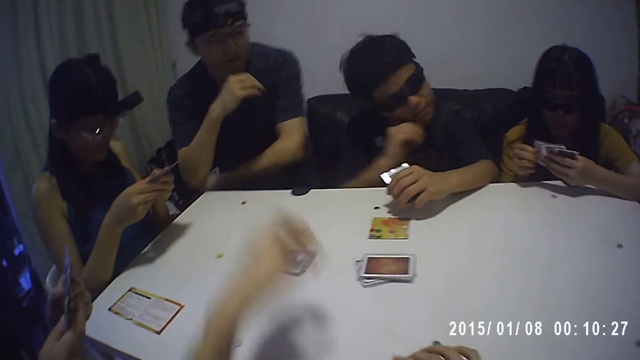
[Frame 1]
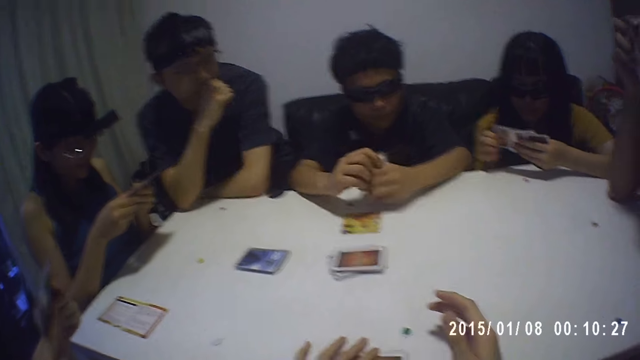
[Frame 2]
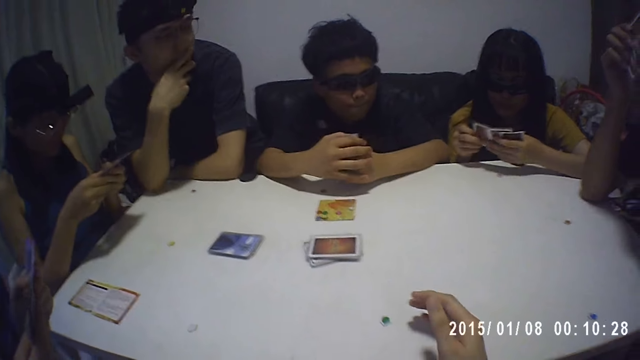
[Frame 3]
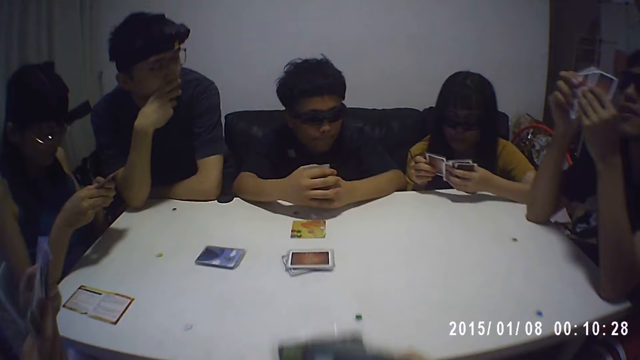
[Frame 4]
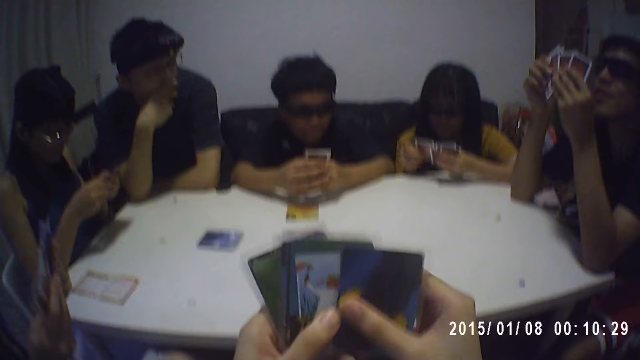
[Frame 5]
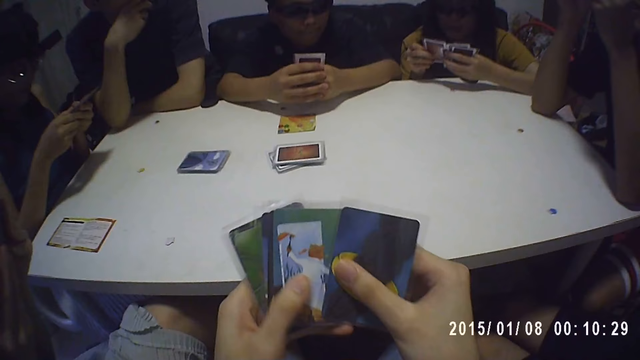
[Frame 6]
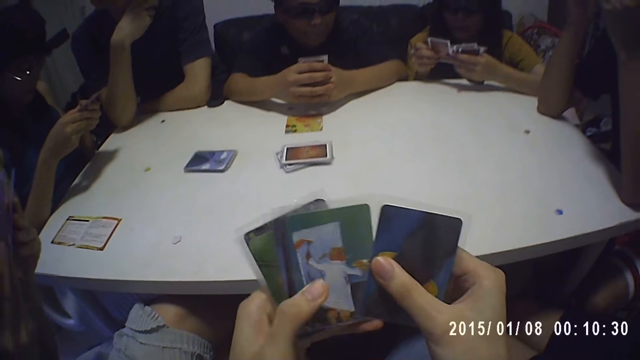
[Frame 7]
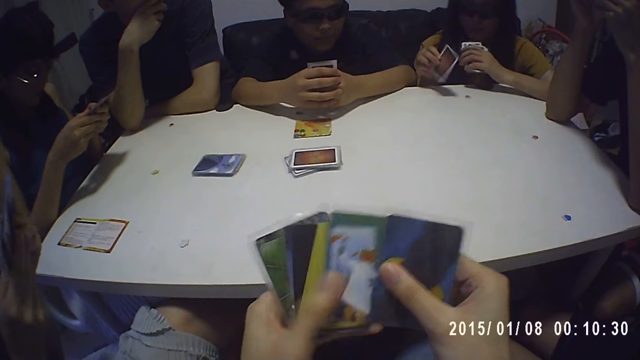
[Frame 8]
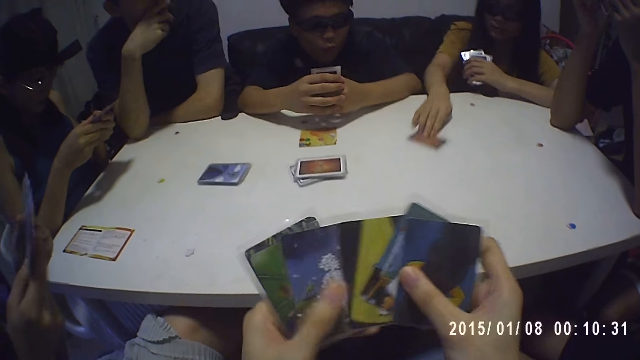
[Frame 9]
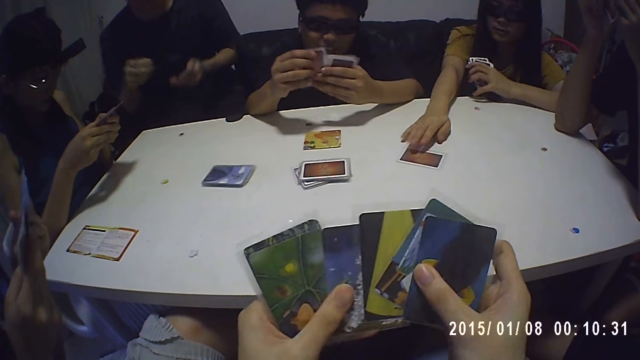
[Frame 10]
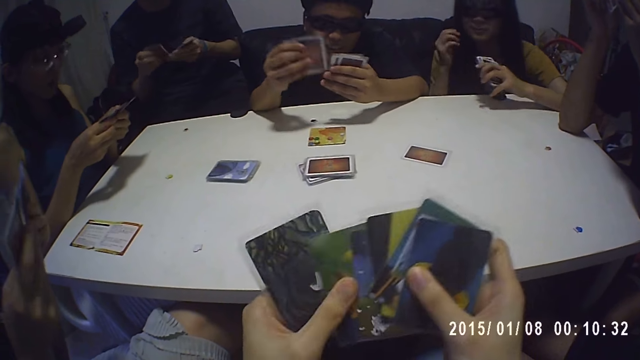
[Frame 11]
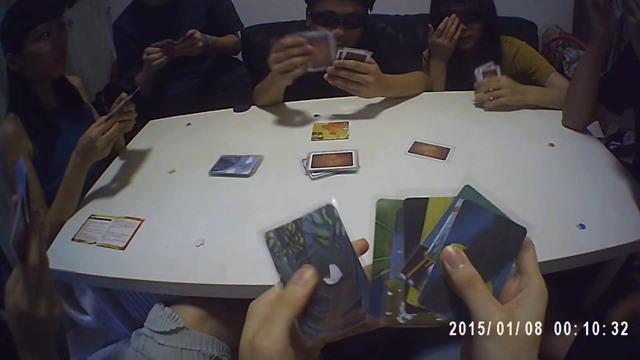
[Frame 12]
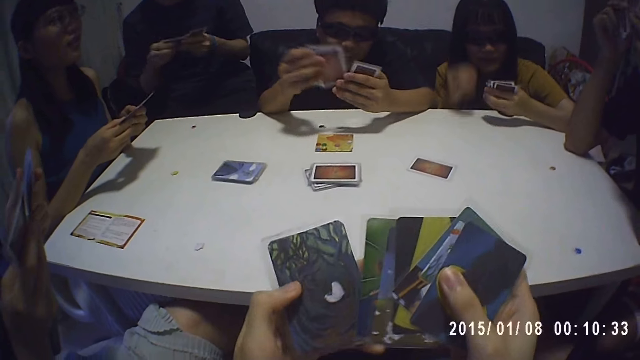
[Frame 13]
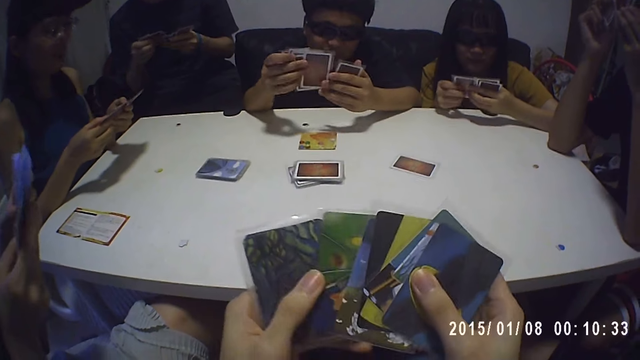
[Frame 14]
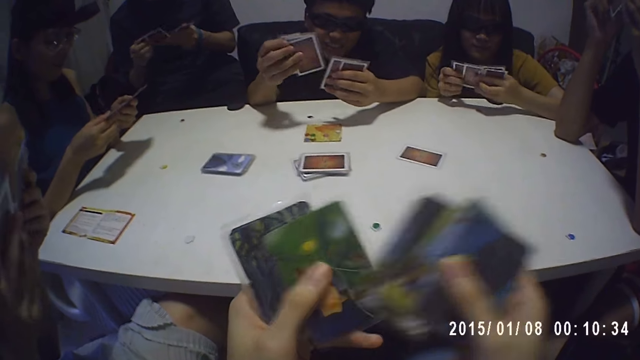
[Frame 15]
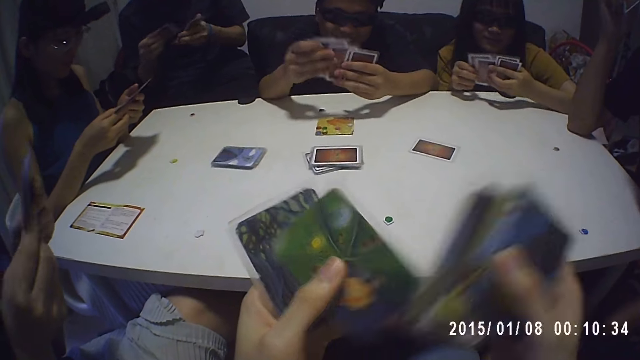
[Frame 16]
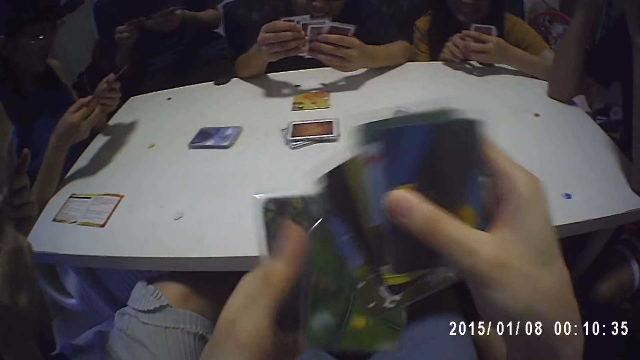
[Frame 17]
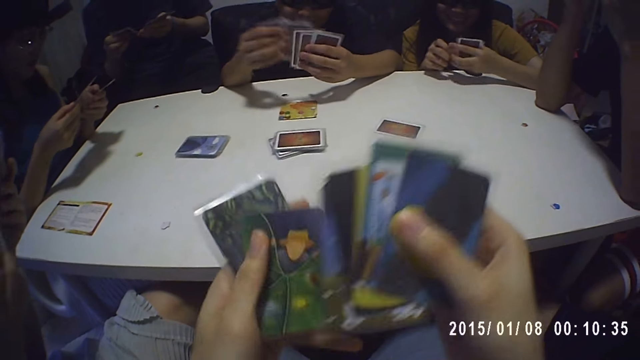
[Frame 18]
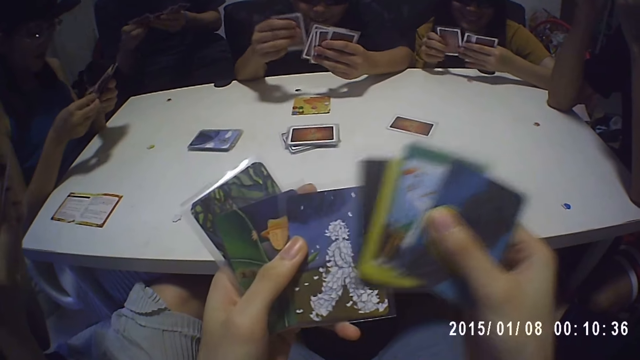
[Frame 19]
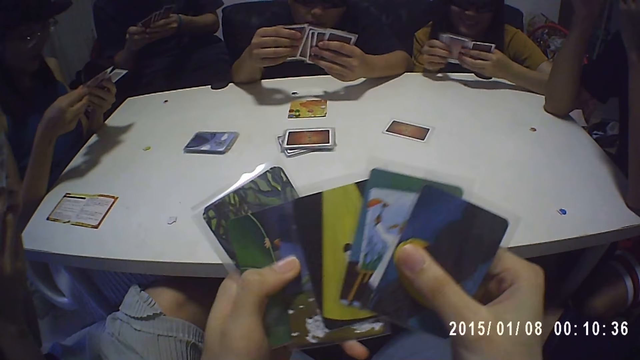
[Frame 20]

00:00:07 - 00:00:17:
The camera wearer picks up some cards on the table with his left hand. A girl scans through some cards in her hands. The camera wearer scans through the cards in his hands. He arranges the cards with both his hands. A second girl interacts with the camera wearer, a boy, a third girl, a second boy, a third boy, the first girl and a fourth boy. The second girl drops a card in her hands on the table. The first boy scans through some cards in his hands. The camera wearer scans through the cards in his hands. The second girl scans through some cards in her hands. The third girl scans through some cards in her hands. The second boy scans through some cards in his hands.

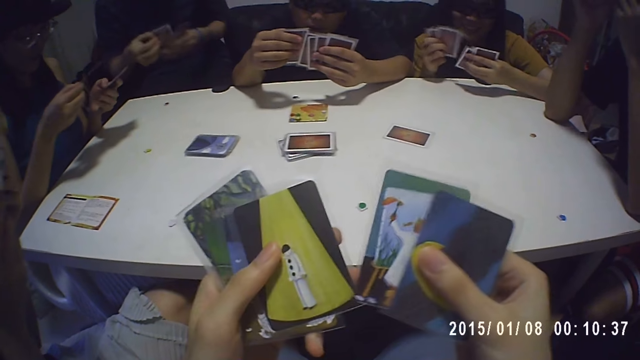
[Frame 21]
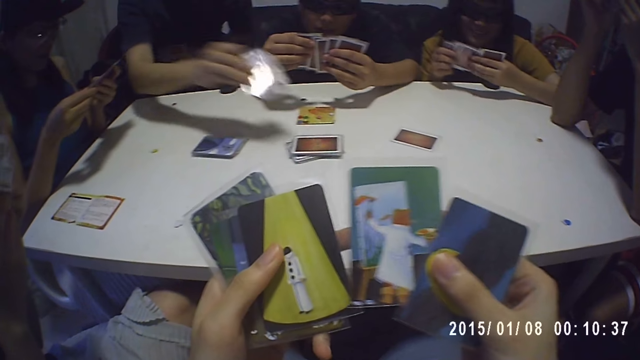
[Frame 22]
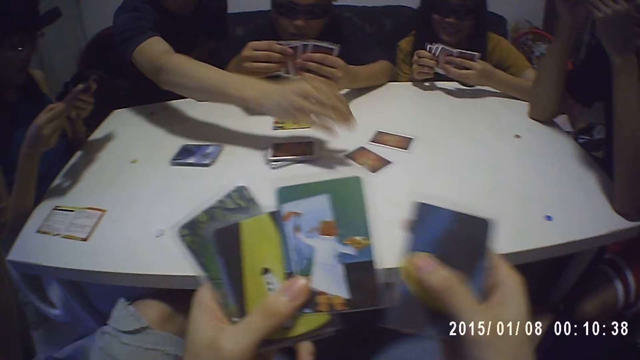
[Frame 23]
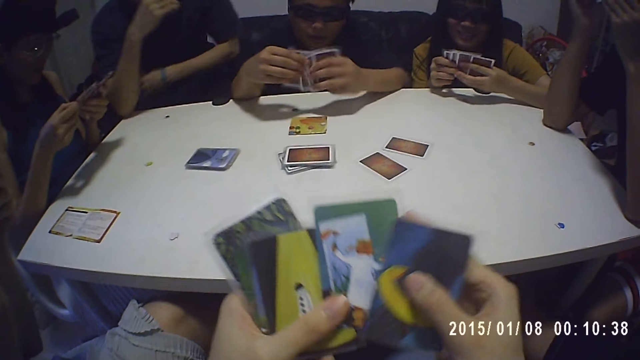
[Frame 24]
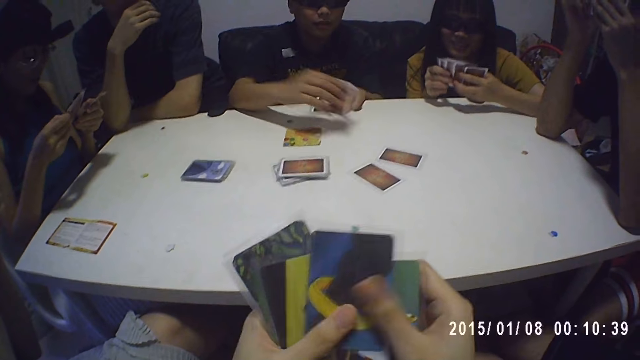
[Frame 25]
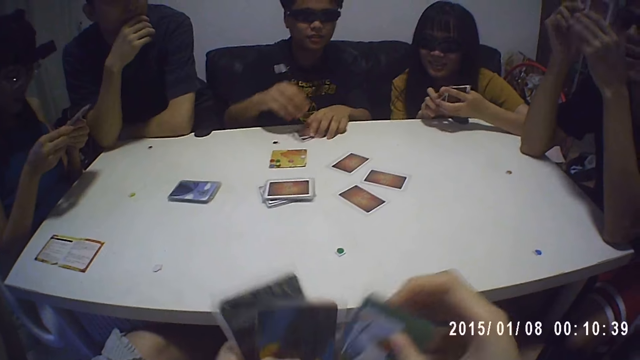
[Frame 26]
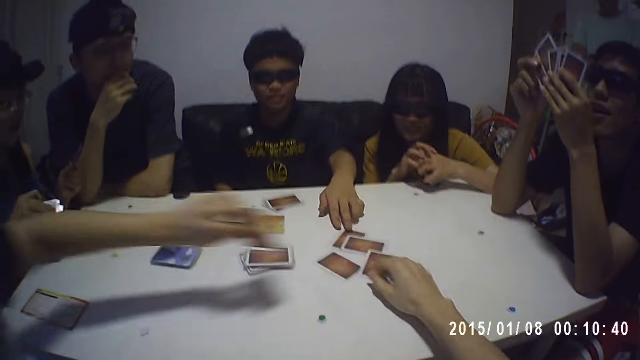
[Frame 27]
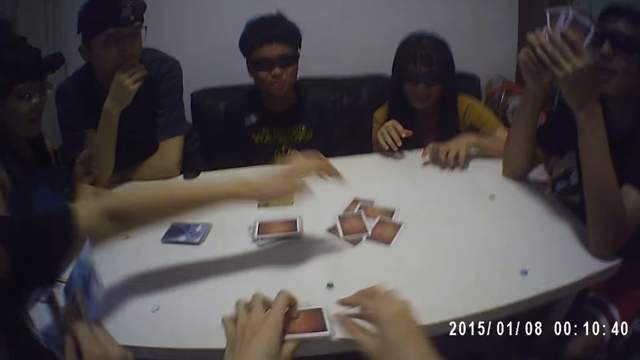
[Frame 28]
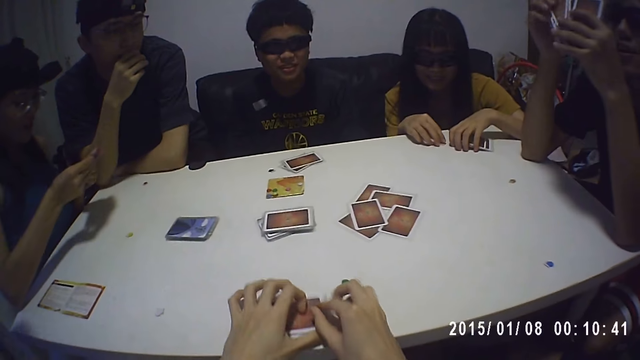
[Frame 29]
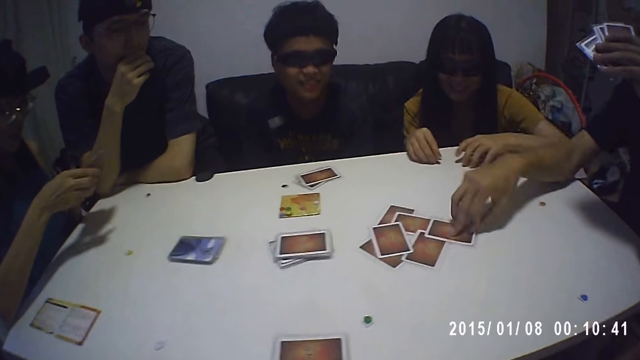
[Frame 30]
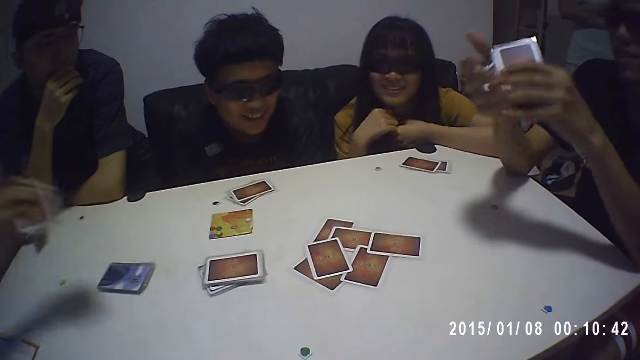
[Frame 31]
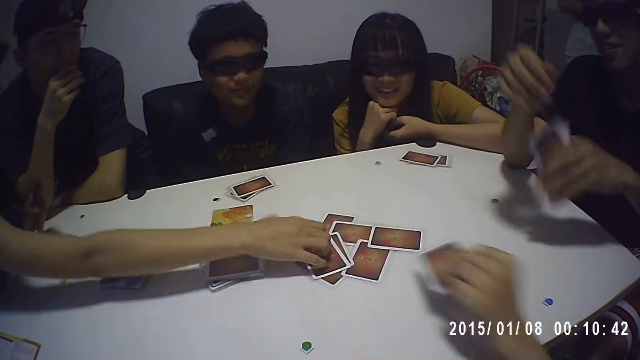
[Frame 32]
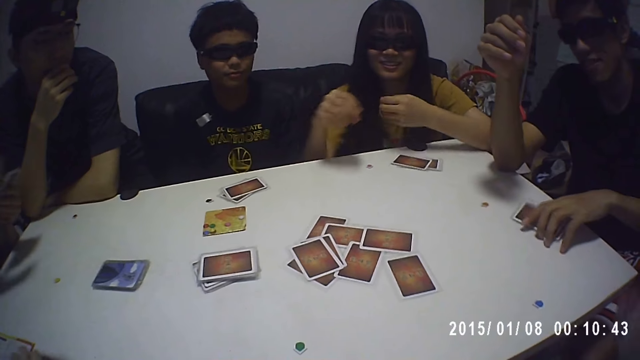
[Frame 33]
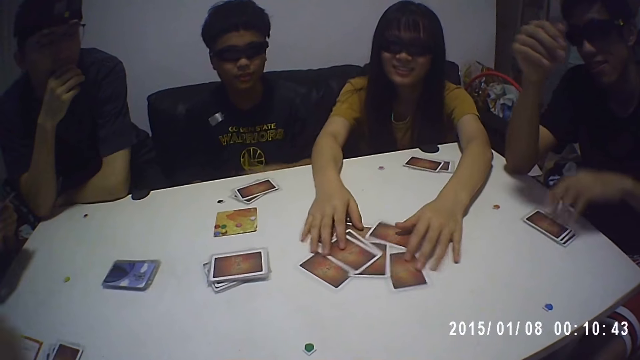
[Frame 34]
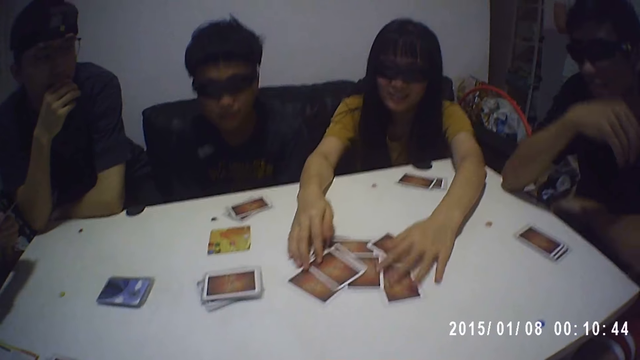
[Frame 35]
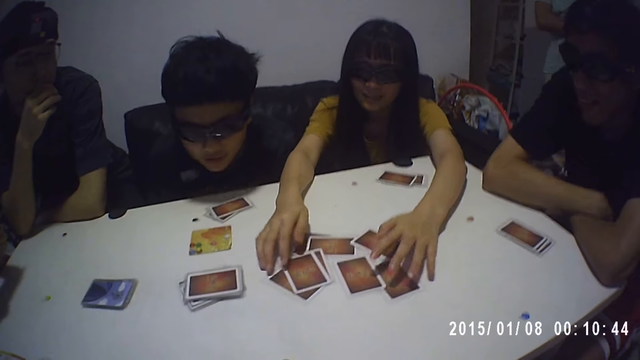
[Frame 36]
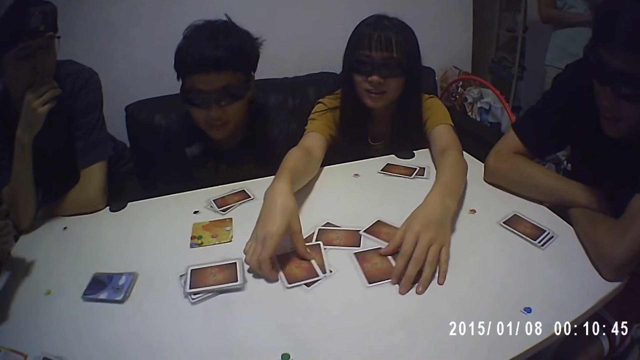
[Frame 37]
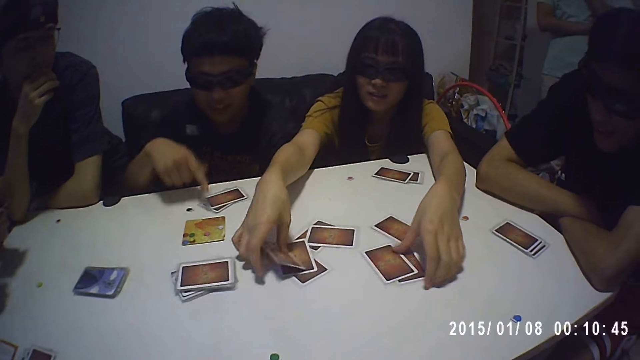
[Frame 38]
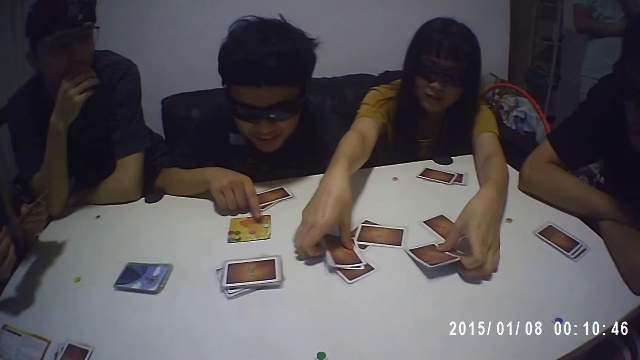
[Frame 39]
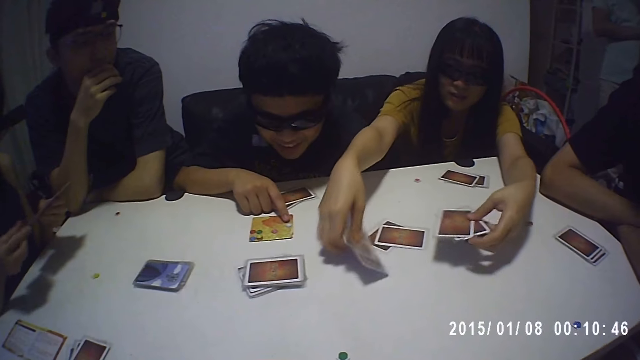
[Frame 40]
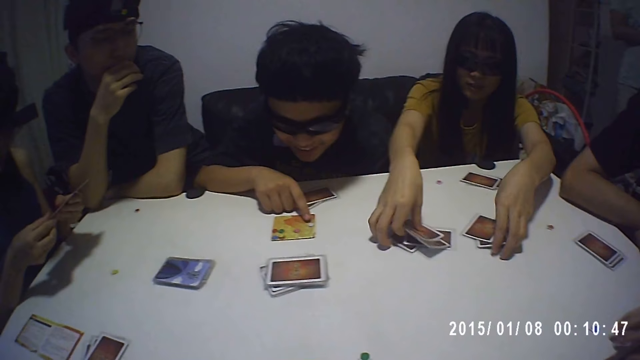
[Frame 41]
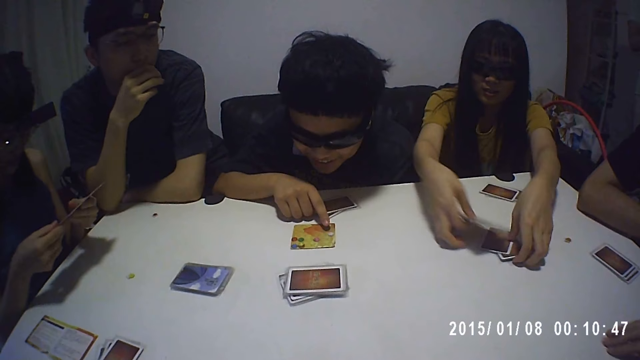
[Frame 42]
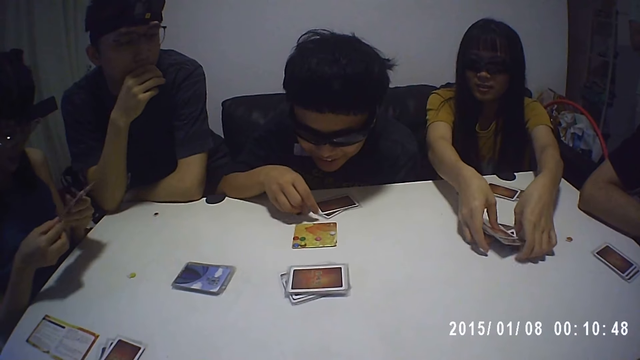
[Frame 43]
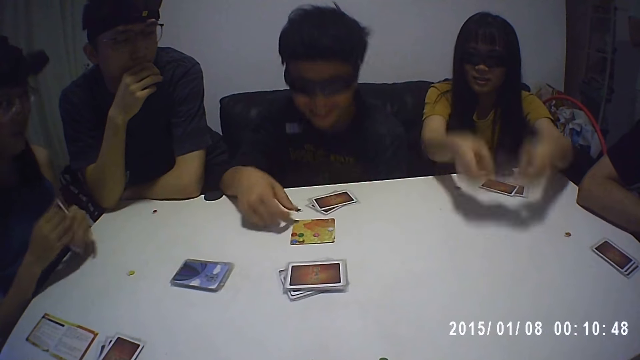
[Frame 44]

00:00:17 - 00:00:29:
A boy drops a card in his hands on the table. Another boy drops a card in his hands on the table. He drops the cards in his hands on the table. The camera wearer drops a card in his hands on the table with his right hand. A girl drops a card in her hands on the table. Another girl drops the cards in her hands on the table. A third boy drops a card in his hands on the table. A third girl drops a card in her hands on the table. A fourth boy drops a card in his hands on the table. The third boy drops the cards in his hands on the table. The second girl sorts out some cards on the table with her hands. She picks up some cards on the table with her hands. The second boy scans through a game paper on the table.
